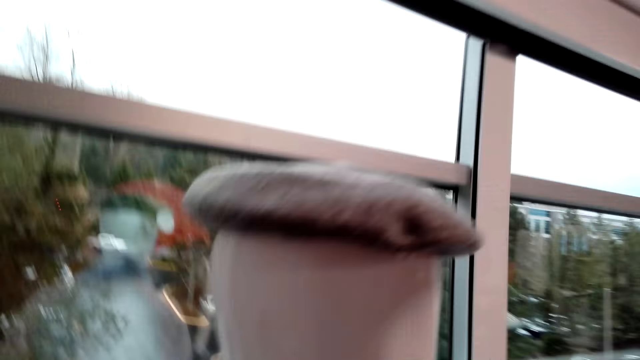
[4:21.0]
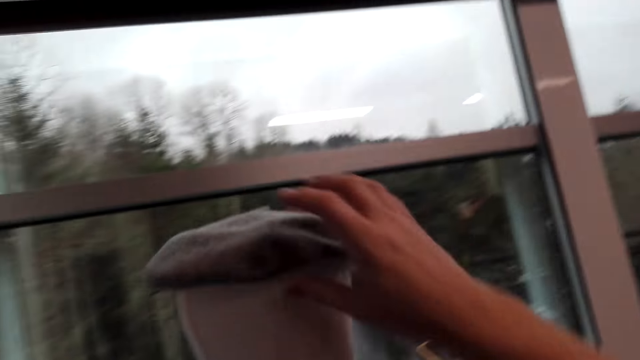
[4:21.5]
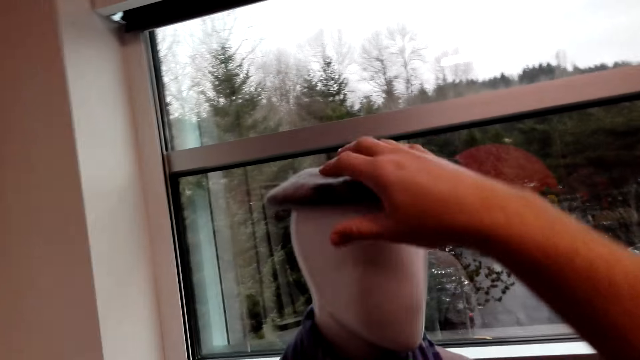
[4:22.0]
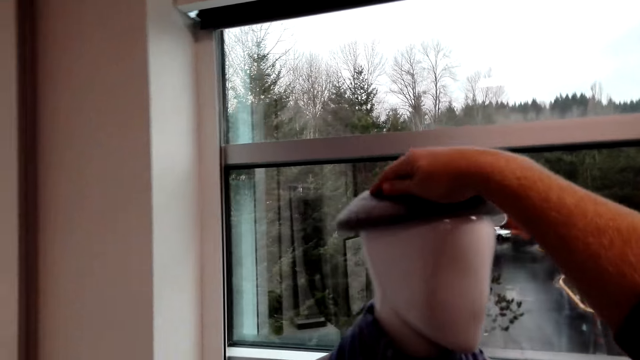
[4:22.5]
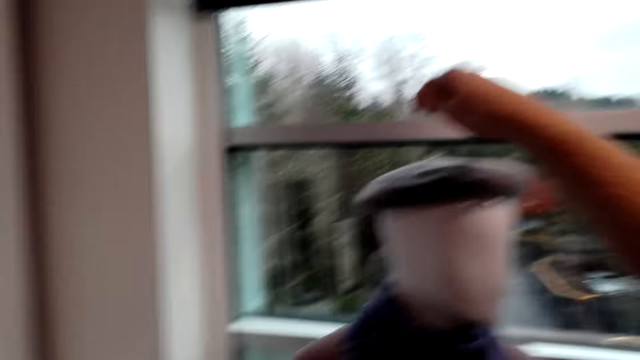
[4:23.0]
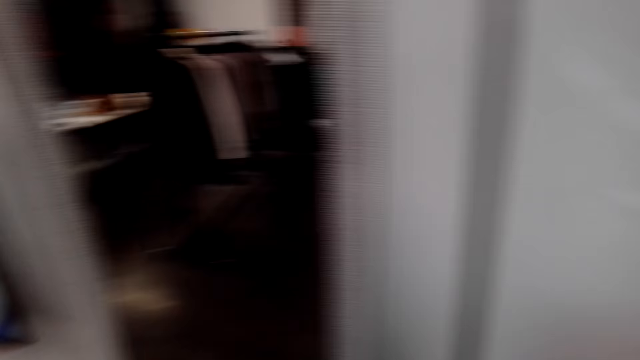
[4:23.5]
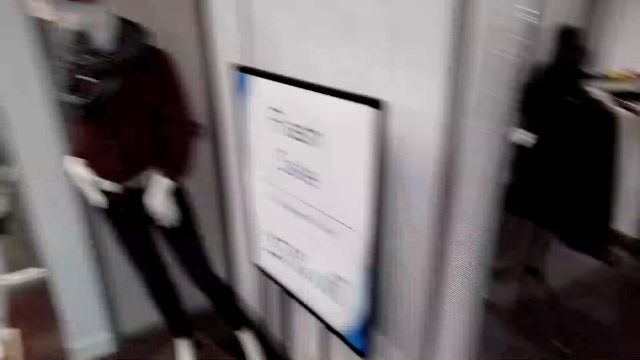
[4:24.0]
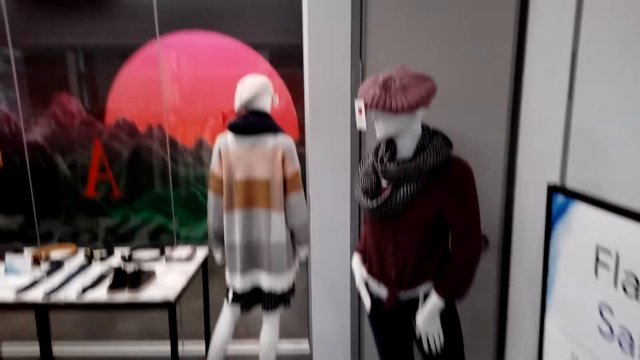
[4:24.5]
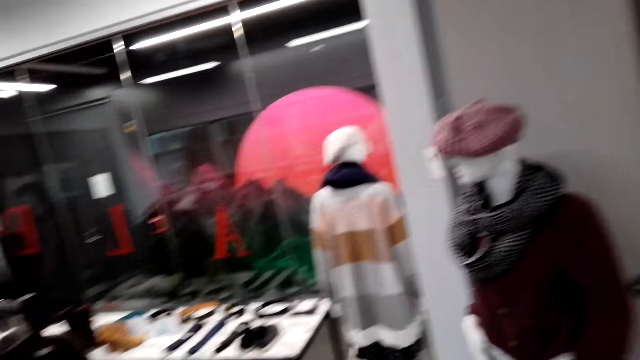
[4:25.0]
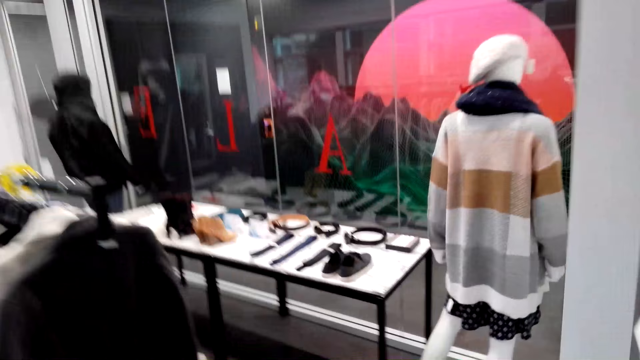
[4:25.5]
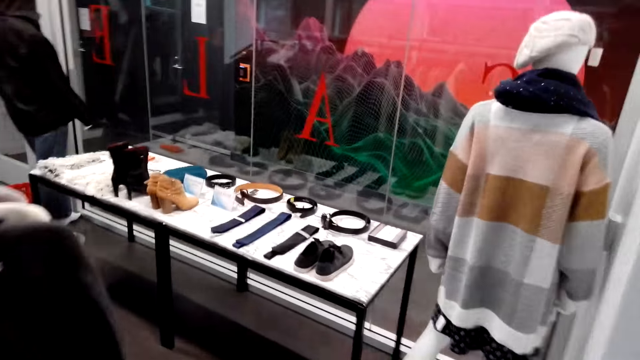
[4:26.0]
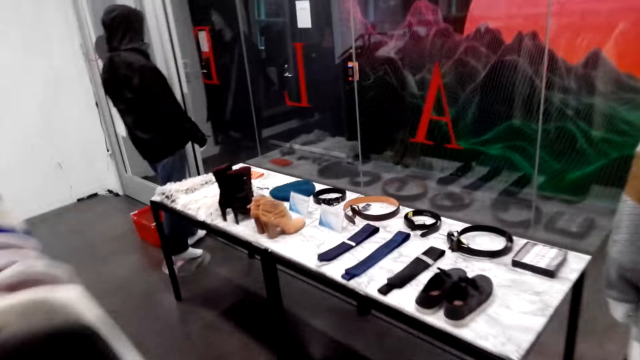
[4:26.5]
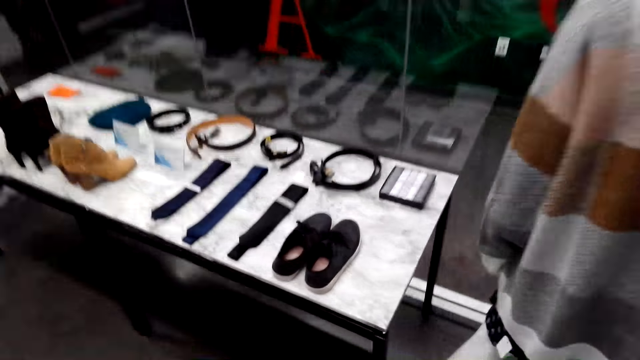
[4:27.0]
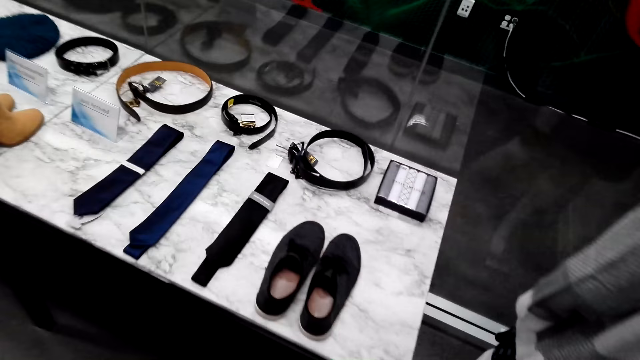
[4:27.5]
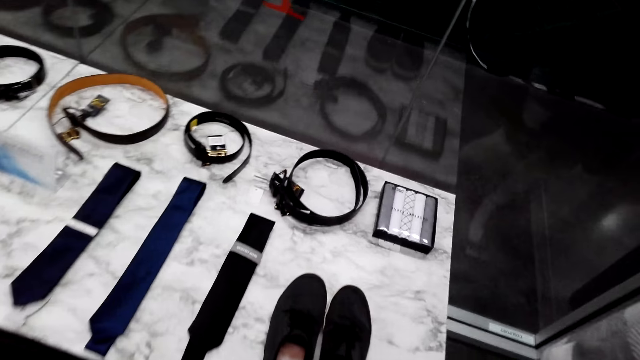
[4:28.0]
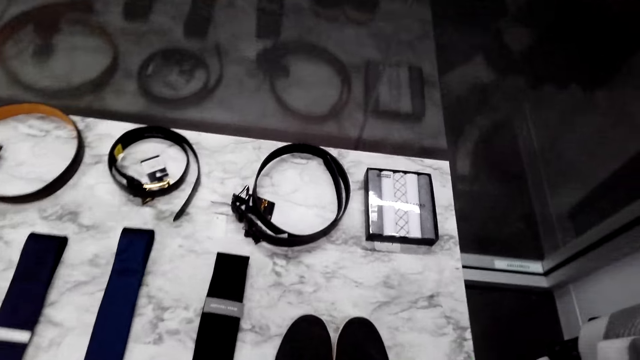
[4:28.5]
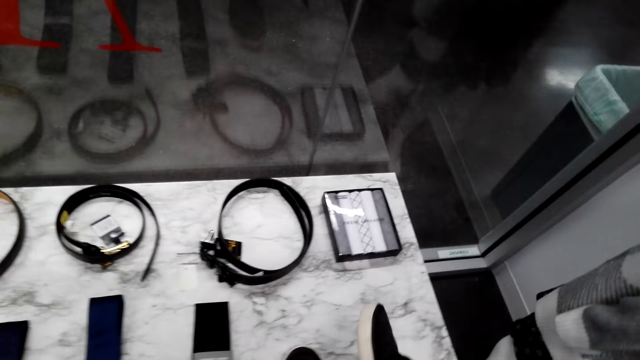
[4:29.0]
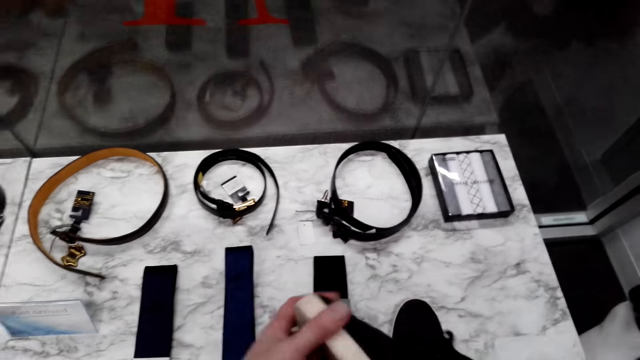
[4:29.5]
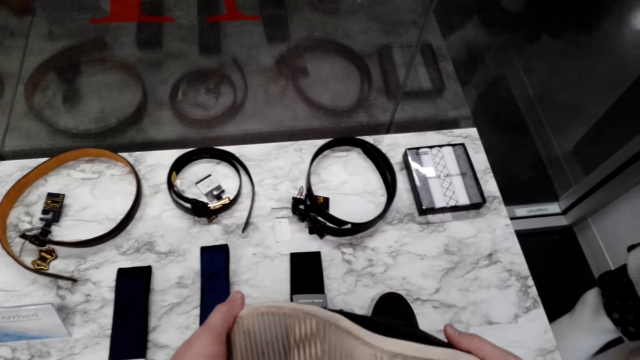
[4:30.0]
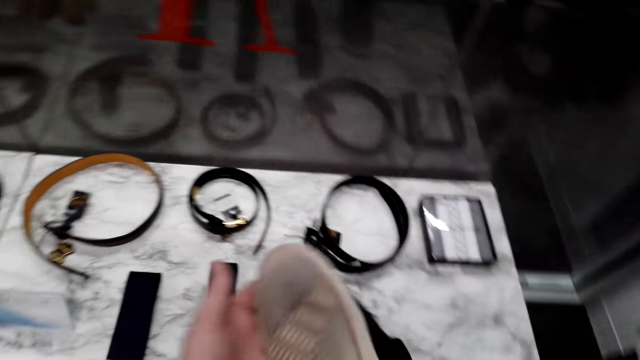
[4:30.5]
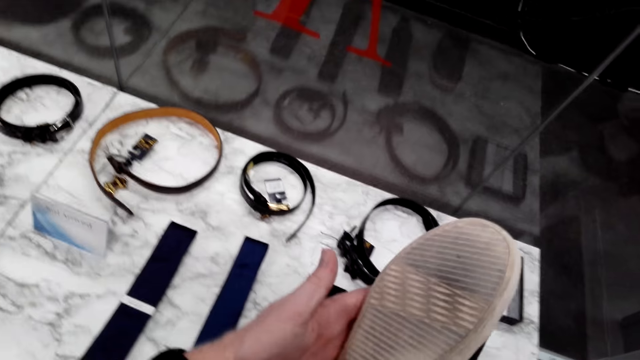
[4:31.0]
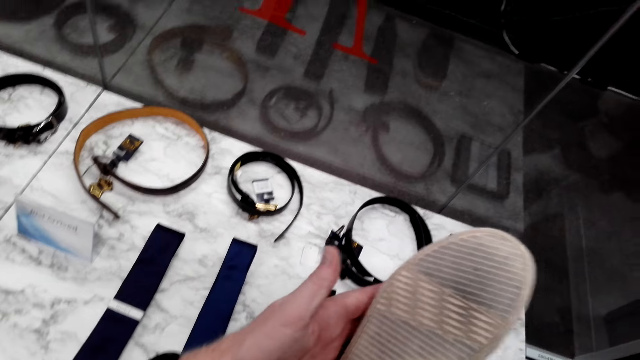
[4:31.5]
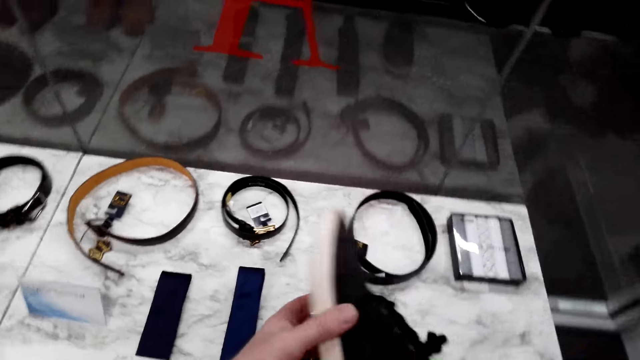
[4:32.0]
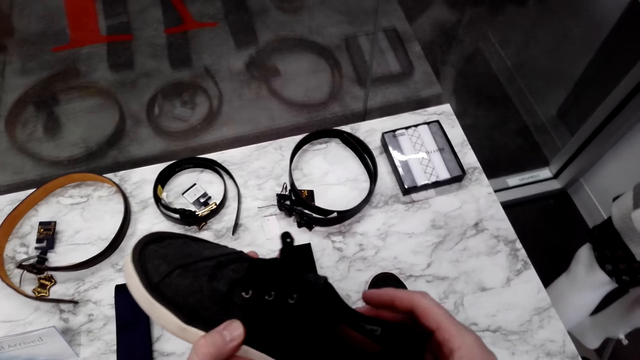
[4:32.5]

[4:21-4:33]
The camera wearer touches the hat. He holds the Marvin on the statue. He removes his hand from the Marvin. He walks in the shop. He holds the shoes. He picks a pair of shoes from the display cabinet. He turns the shoe upside down.

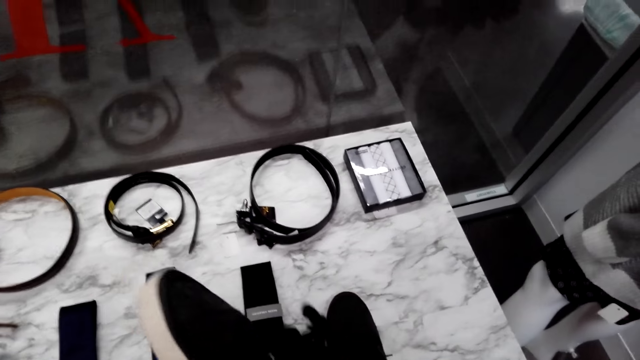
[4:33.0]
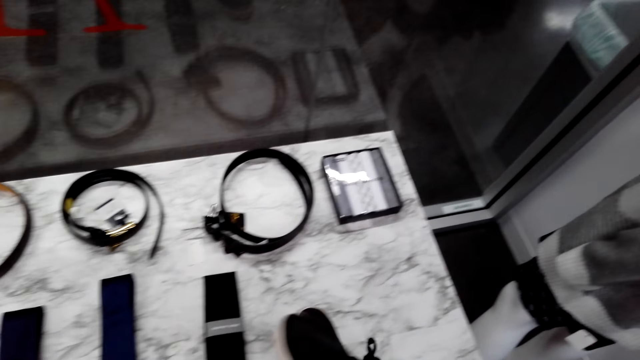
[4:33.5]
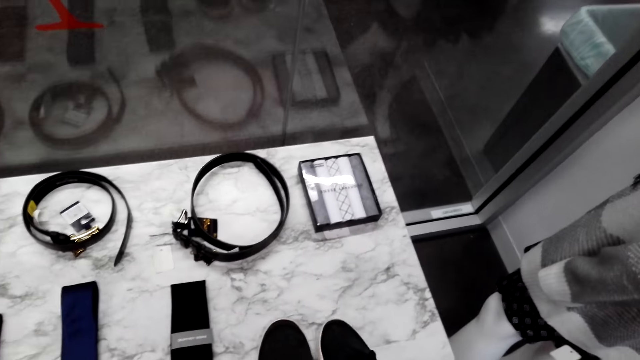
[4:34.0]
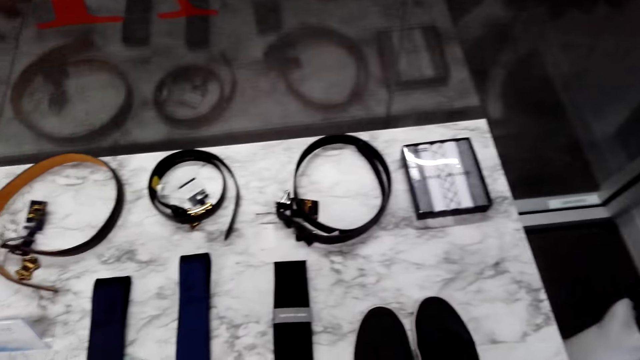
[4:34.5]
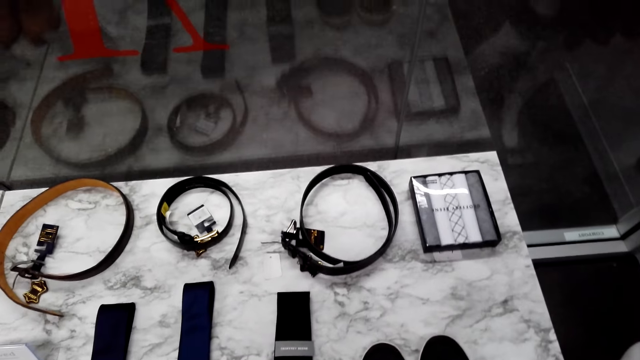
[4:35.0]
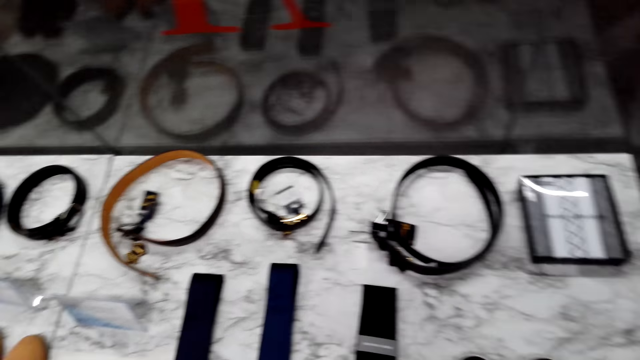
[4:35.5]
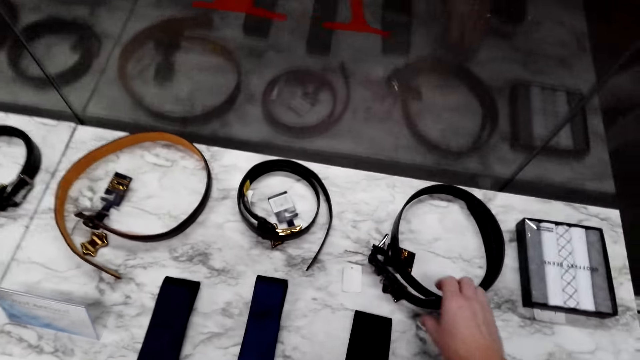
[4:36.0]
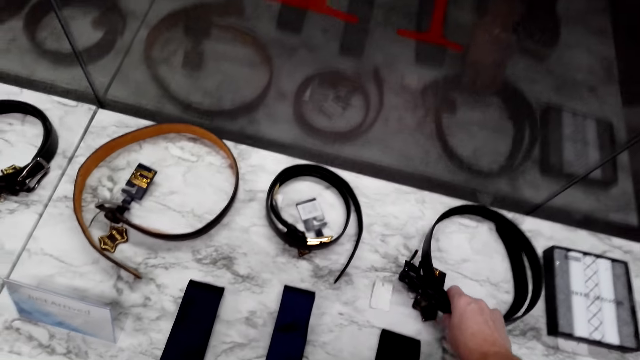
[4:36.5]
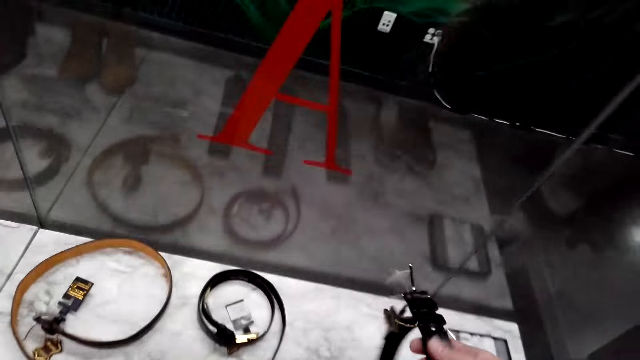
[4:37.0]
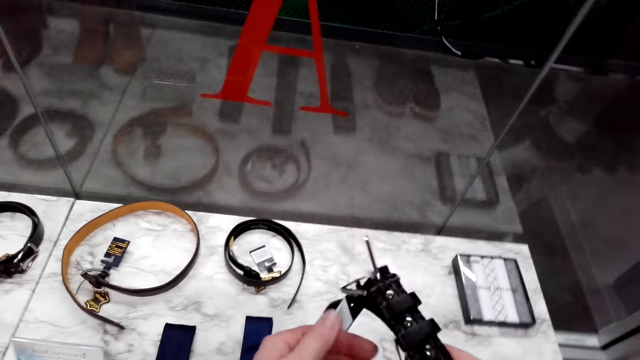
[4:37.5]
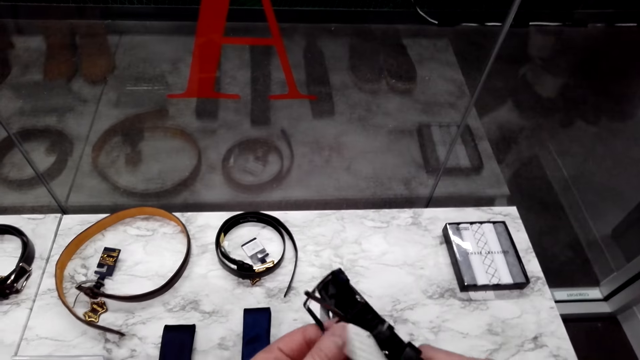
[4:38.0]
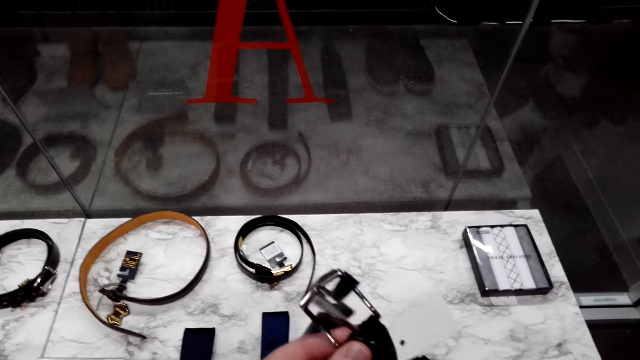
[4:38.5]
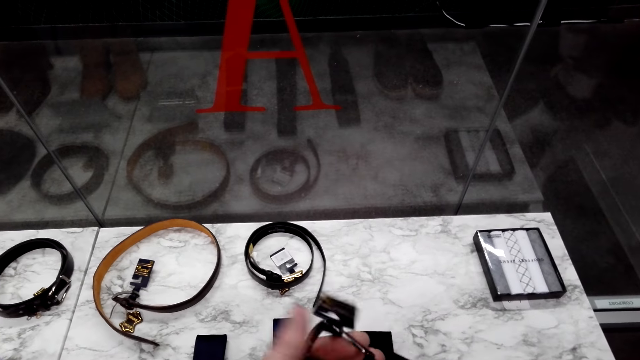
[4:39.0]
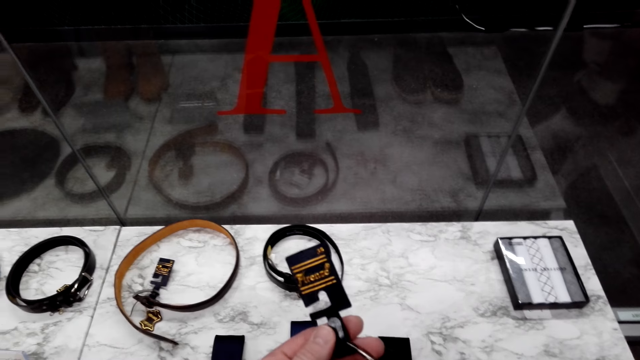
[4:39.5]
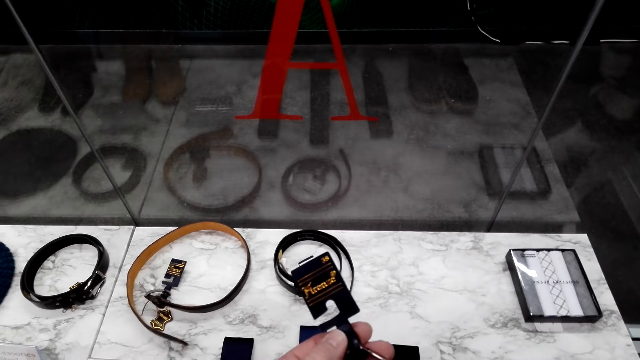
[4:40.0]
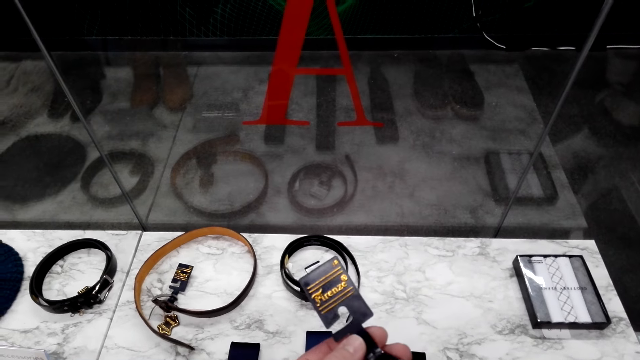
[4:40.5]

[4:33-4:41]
The camera wearer puts down the shoe on the display cabinet. They hold the belt. They make a step. They pick the belt from the display cabinet. They read the logo on the belt.
